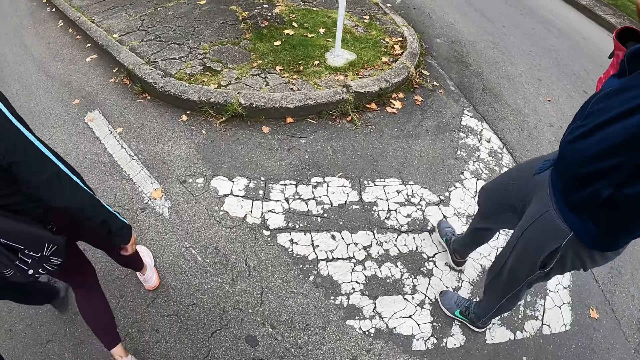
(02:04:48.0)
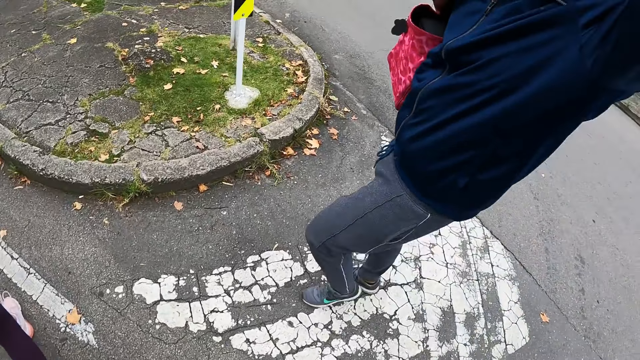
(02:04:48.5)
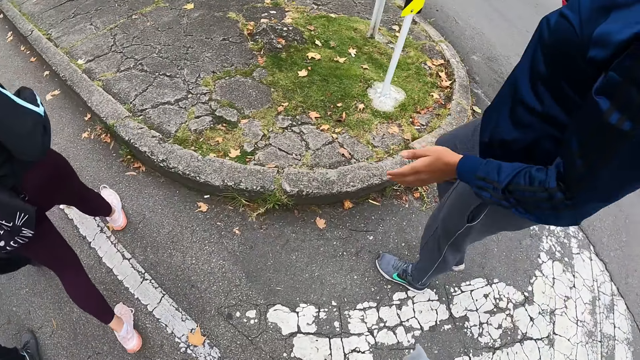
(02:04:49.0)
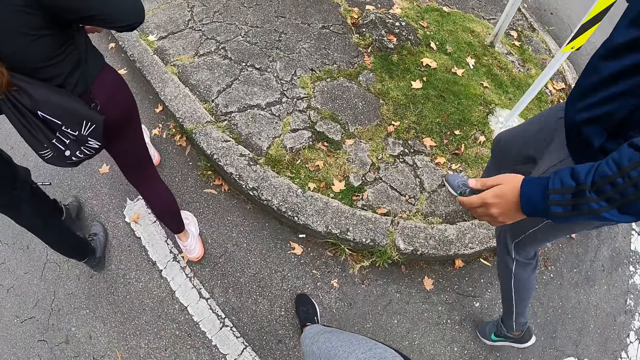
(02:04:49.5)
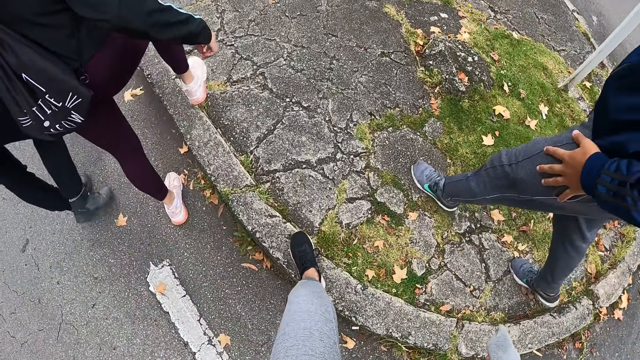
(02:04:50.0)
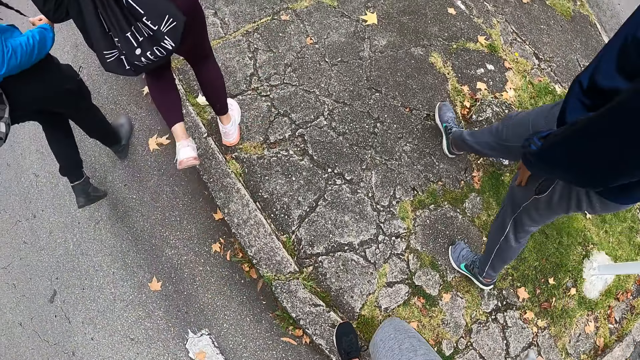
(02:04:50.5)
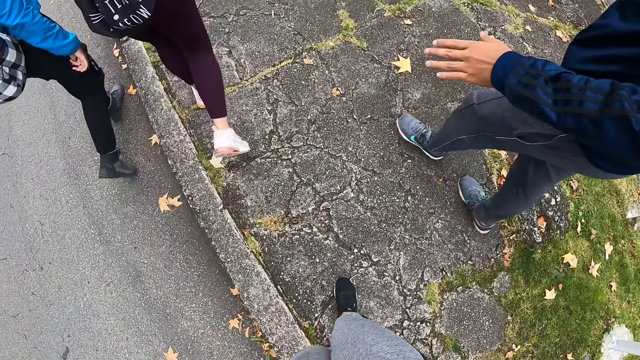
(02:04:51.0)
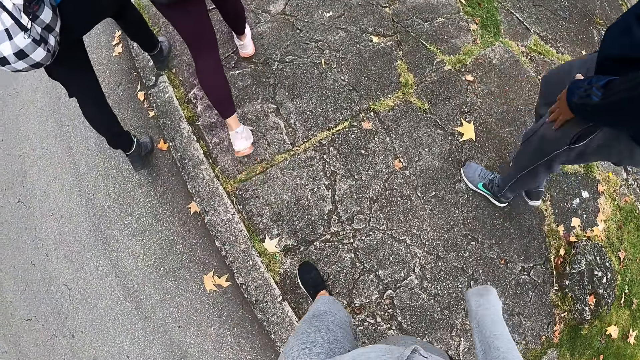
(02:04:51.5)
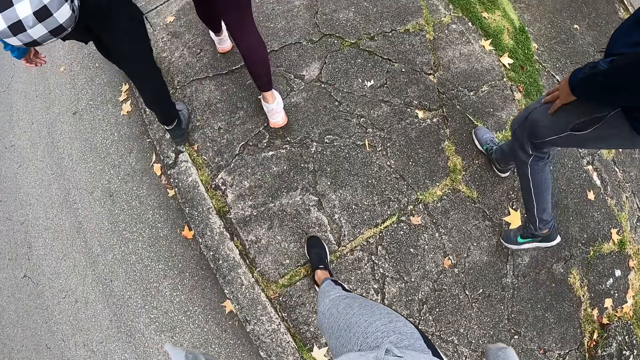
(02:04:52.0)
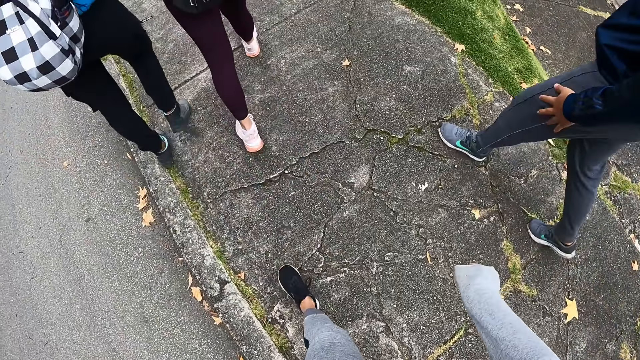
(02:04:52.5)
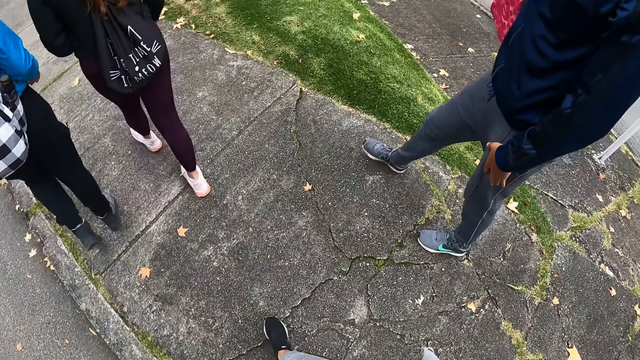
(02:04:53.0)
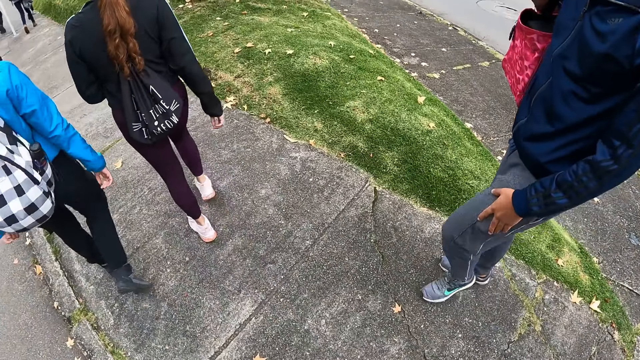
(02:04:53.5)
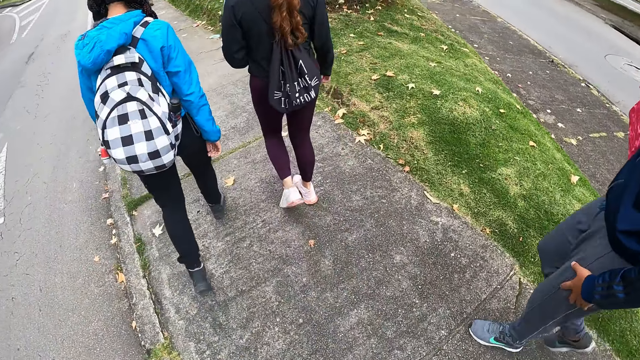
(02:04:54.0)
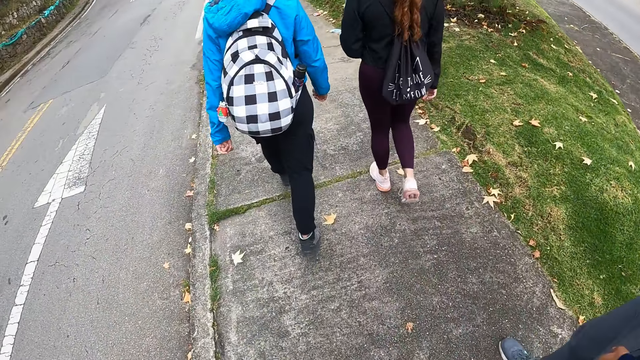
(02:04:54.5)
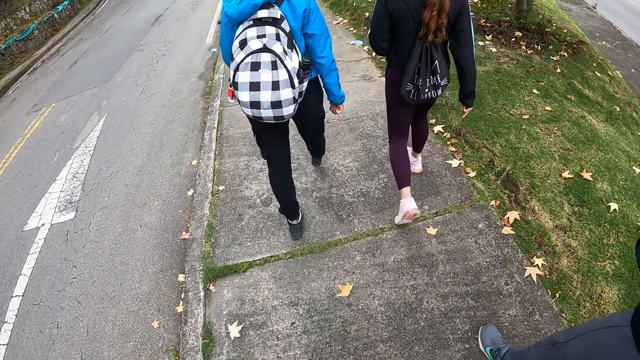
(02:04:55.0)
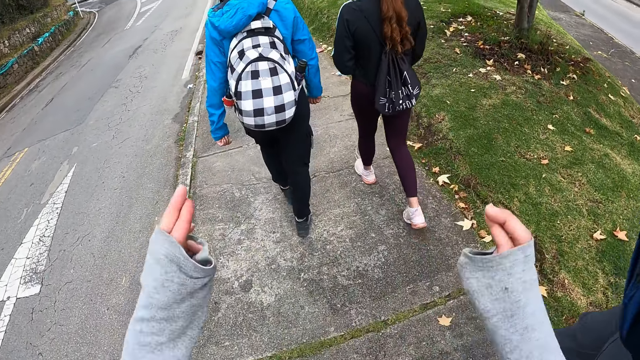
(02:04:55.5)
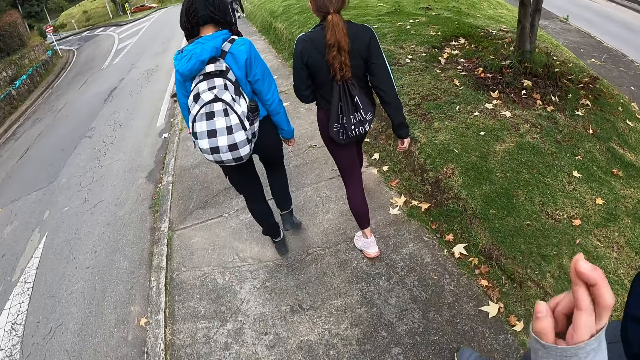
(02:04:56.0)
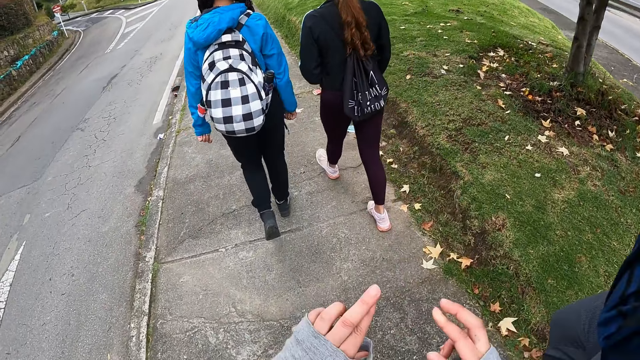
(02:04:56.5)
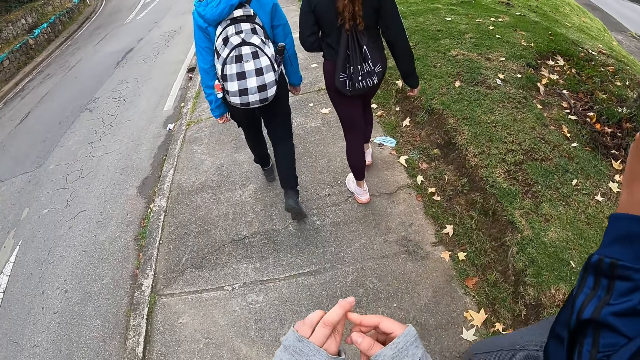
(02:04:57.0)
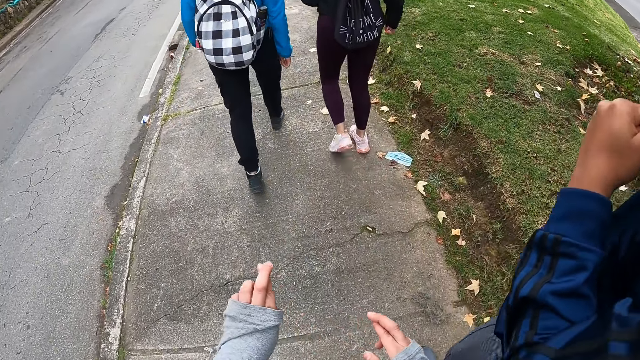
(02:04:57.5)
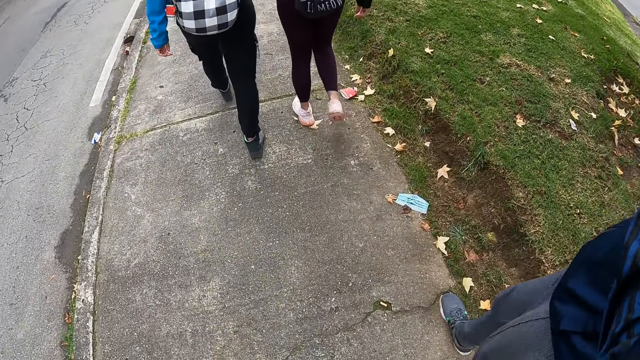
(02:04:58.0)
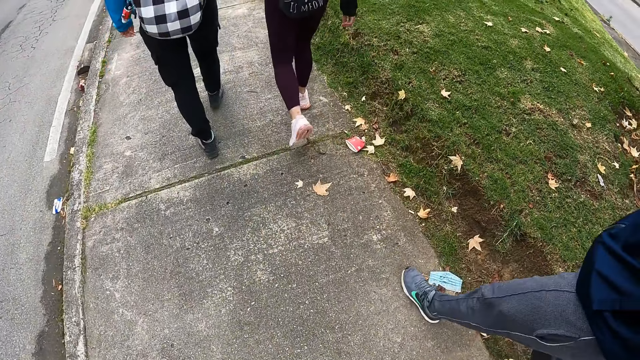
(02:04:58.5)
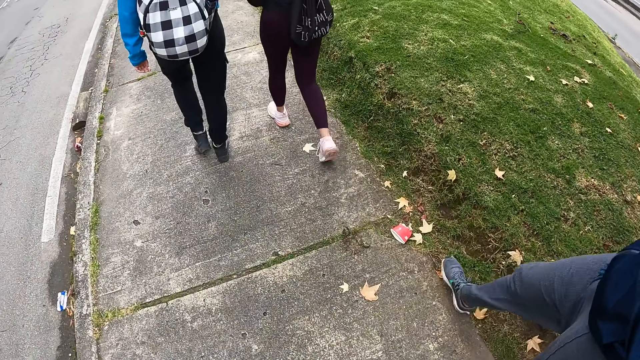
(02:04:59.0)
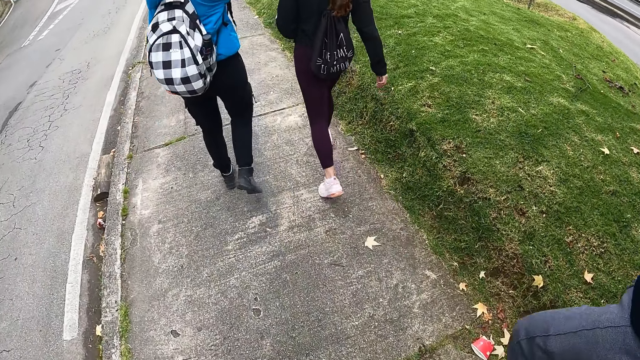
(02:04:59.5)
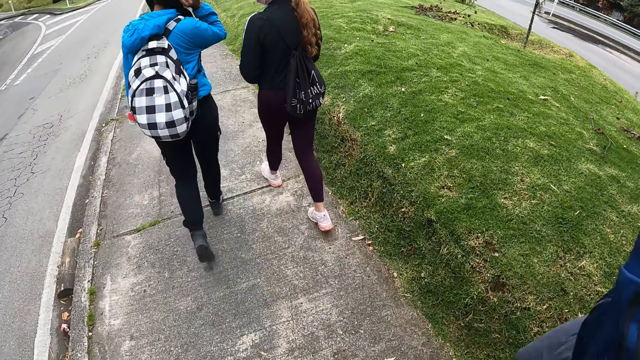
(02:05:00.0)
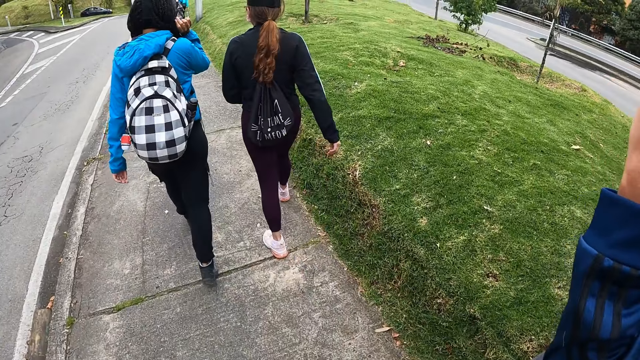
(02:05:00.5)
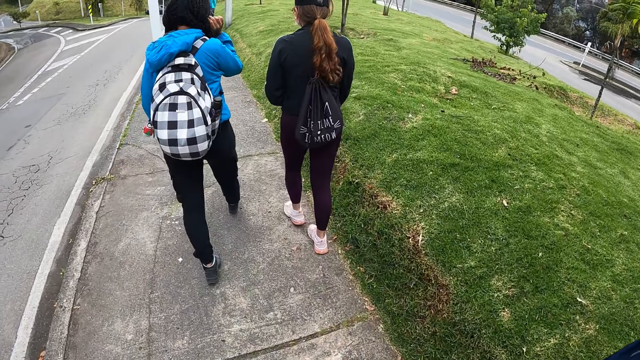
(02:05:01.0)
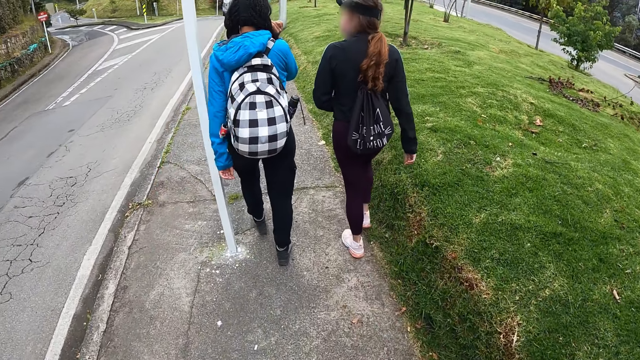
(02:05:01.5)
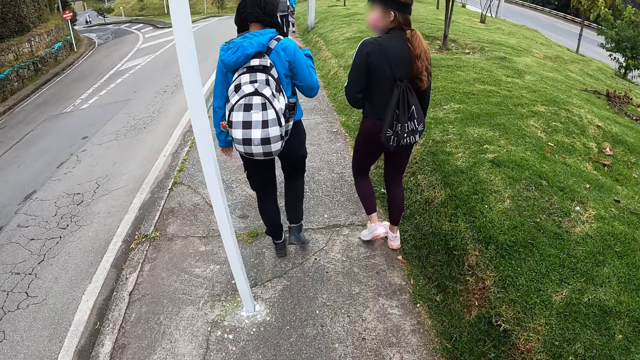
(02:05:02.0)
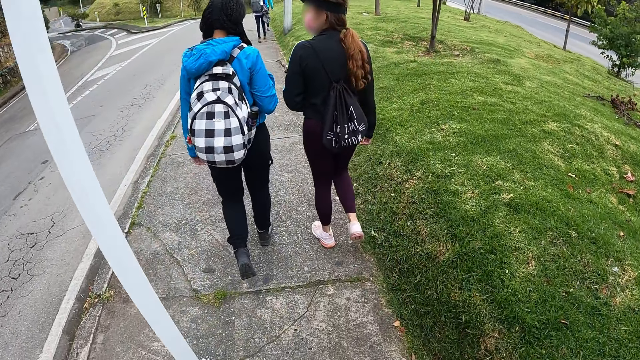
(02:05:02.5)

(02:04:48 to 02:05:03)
The camera wearer walks on the sidewalk with the man. She interacts with the man. She moves her hands. The camera wearer and other people walk along the sidewalk.

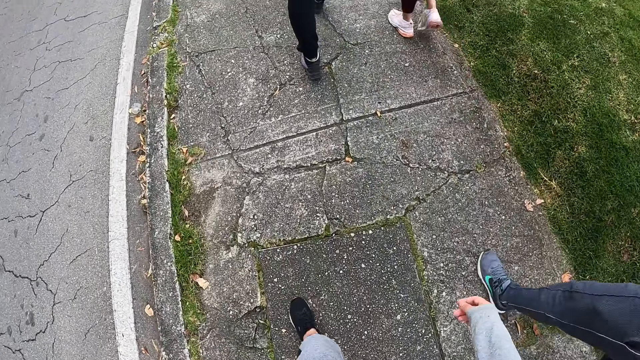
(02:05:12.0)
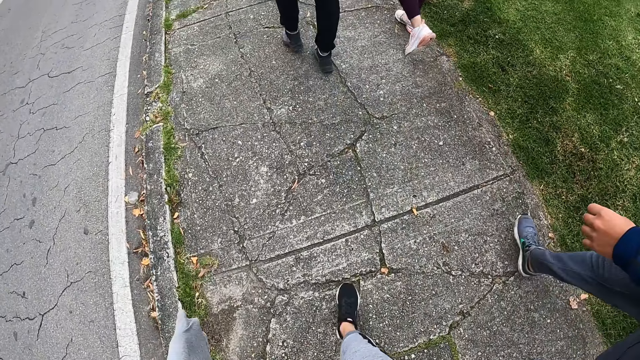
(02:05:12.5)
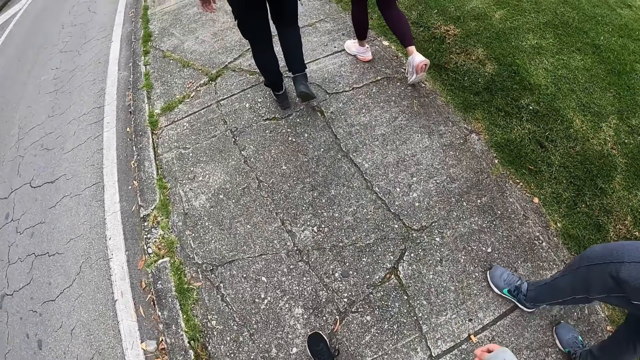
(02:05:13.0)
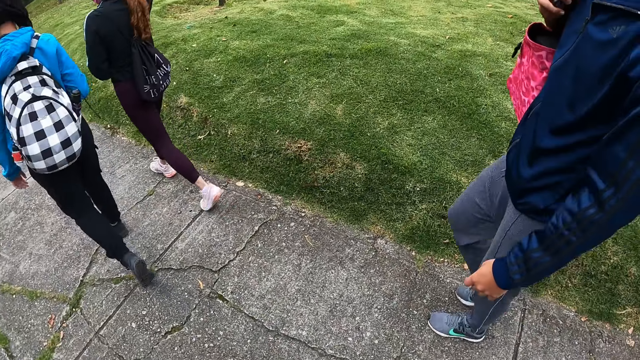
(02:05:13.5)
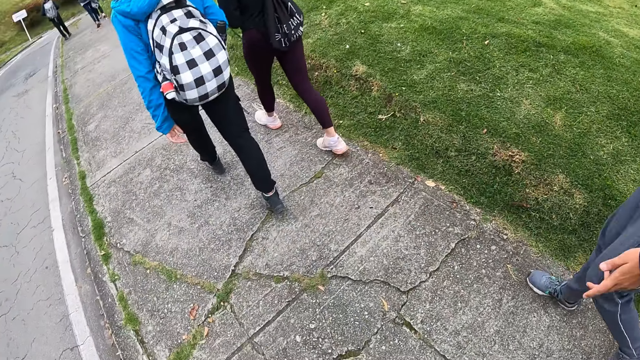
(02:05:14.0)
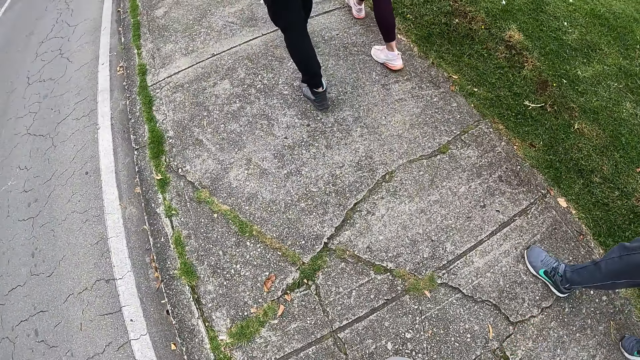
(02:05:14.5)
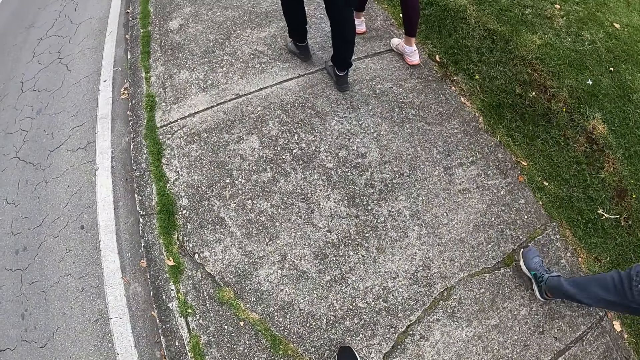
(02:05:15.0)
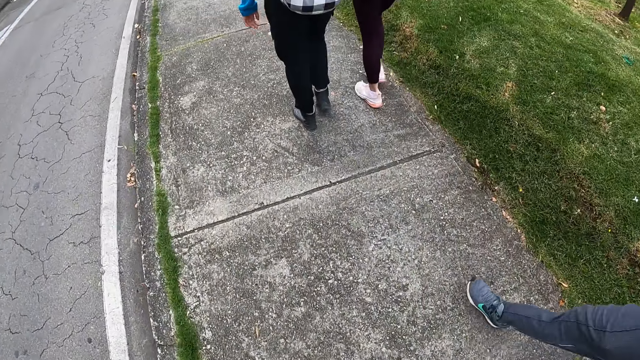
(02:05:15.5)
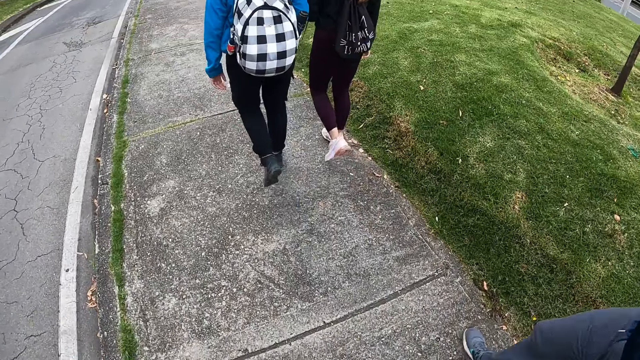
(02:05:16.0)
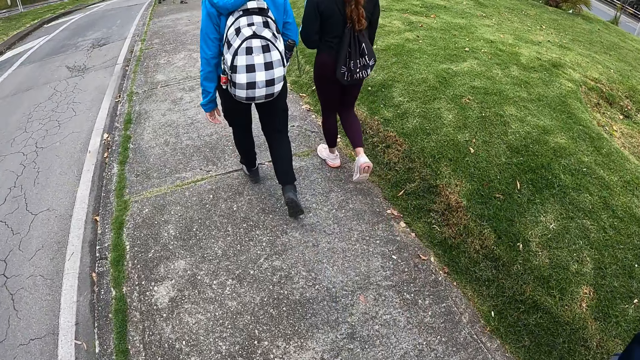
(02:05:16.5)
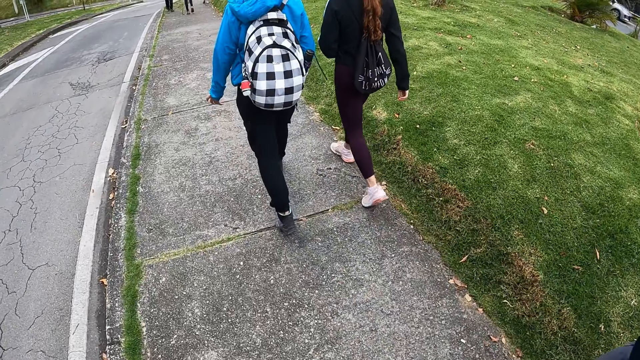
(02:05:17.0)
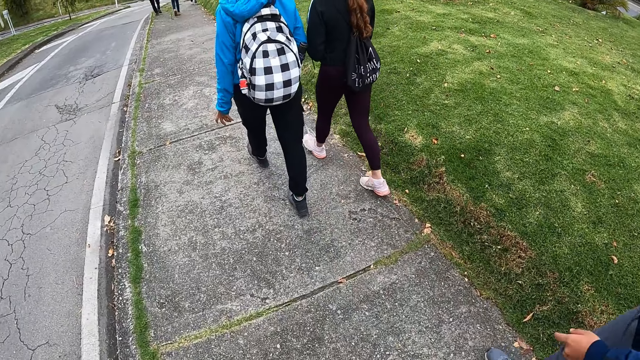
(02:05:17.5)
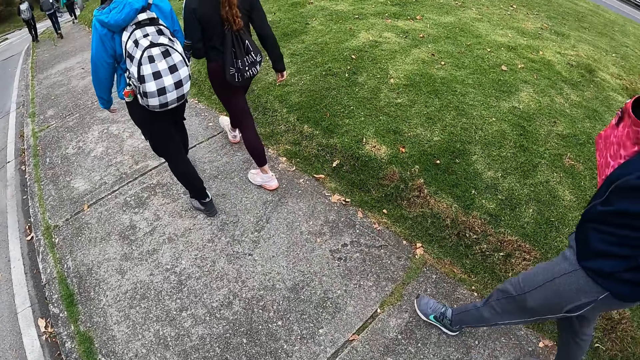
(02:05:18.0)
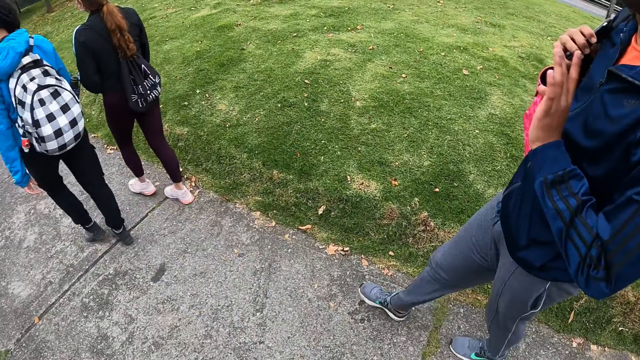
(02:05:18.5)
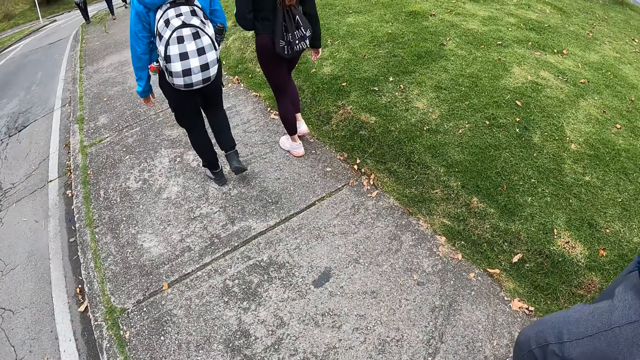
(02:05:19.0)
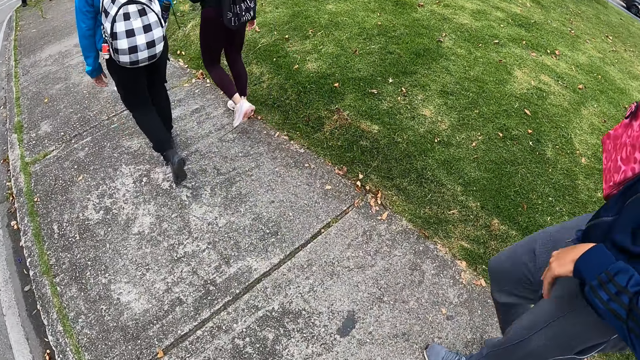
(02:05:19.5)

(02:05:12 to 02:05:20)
A person moves her hand.
